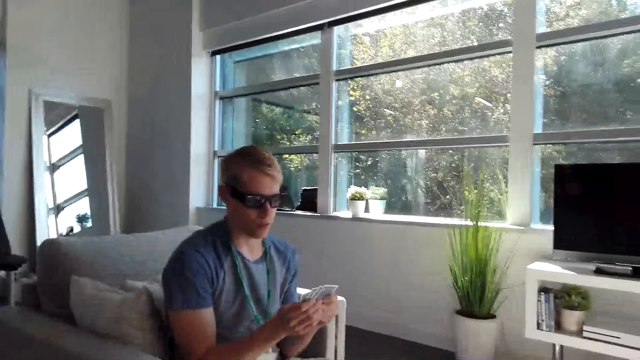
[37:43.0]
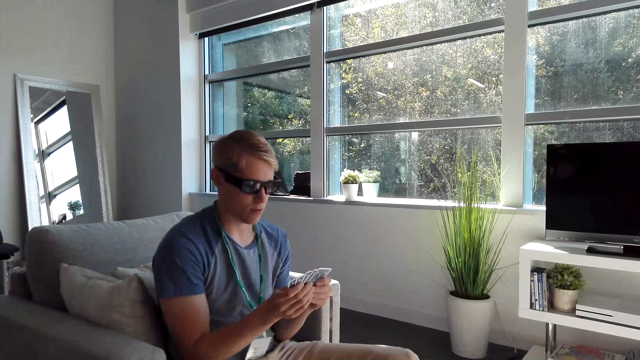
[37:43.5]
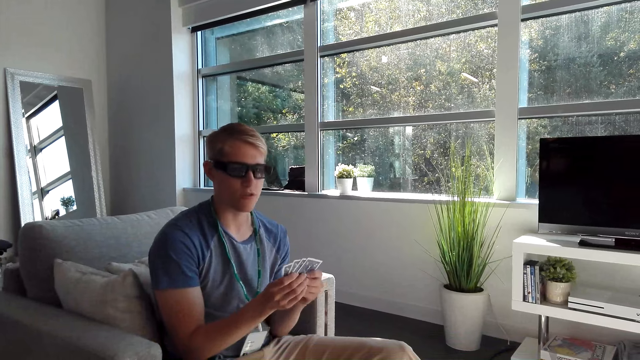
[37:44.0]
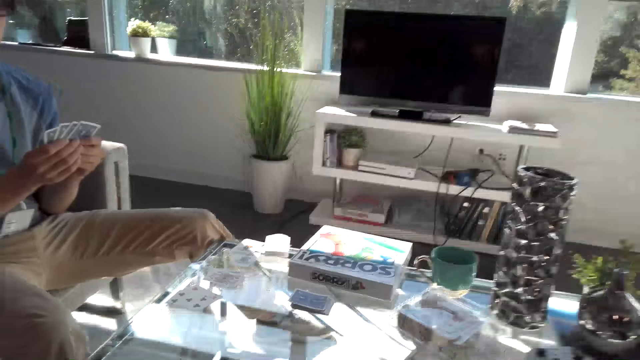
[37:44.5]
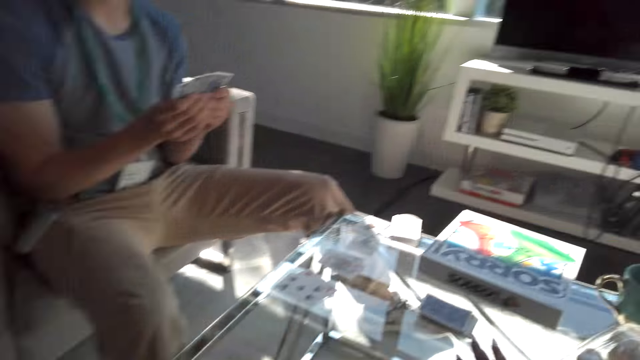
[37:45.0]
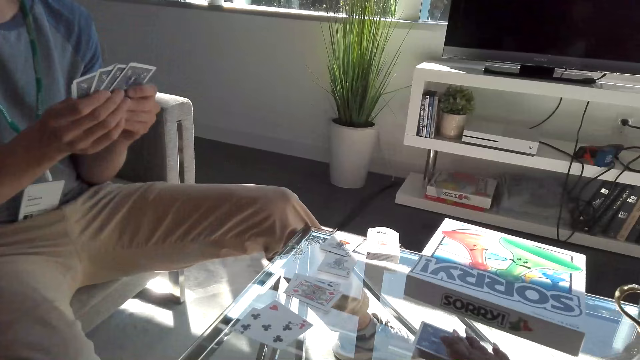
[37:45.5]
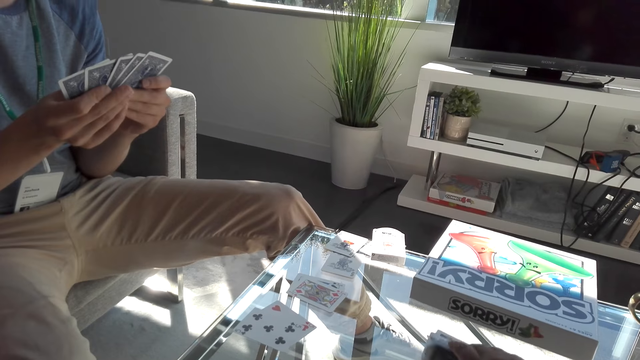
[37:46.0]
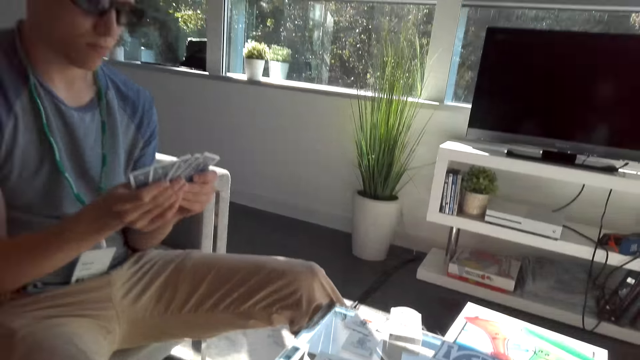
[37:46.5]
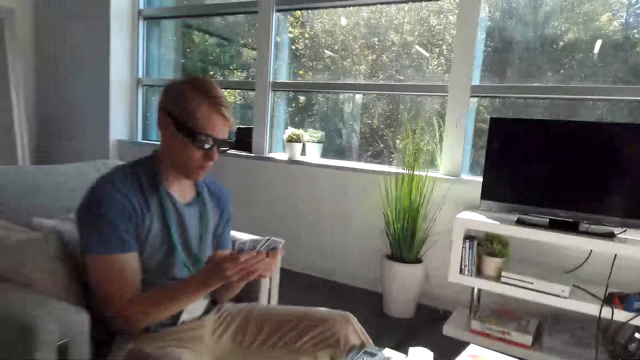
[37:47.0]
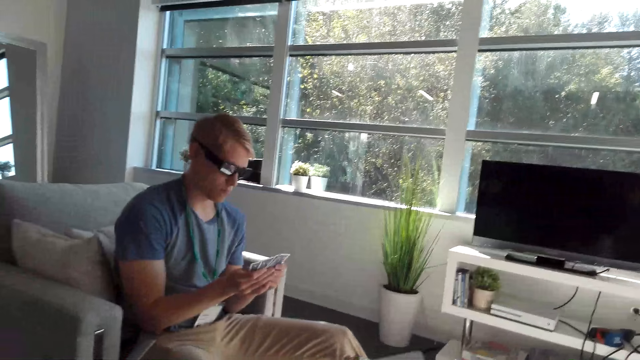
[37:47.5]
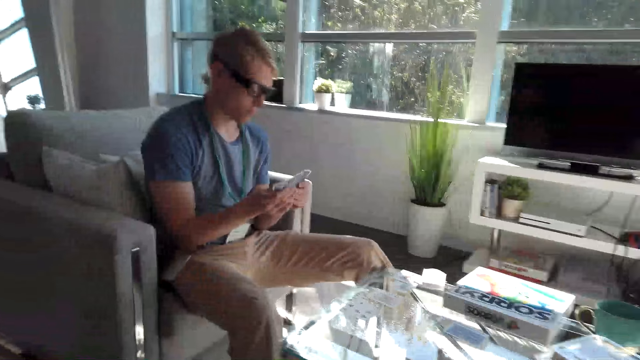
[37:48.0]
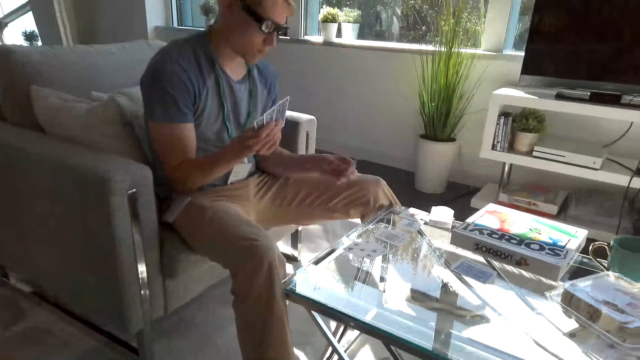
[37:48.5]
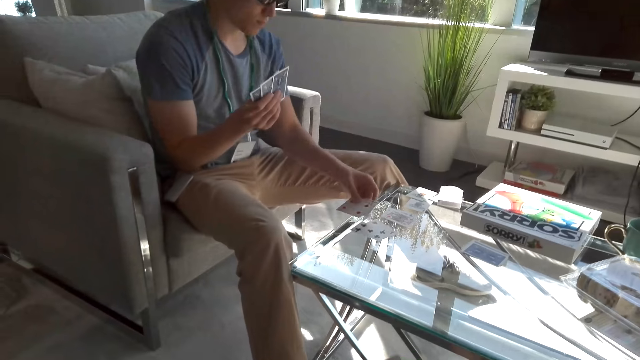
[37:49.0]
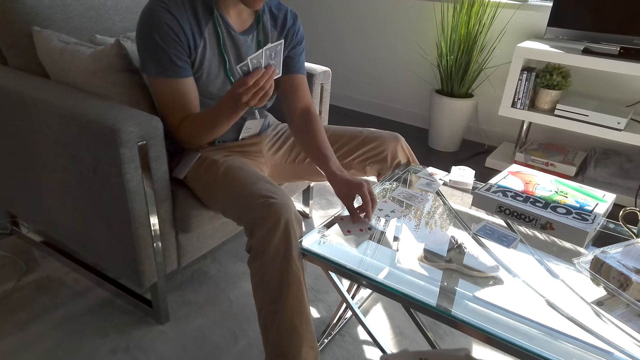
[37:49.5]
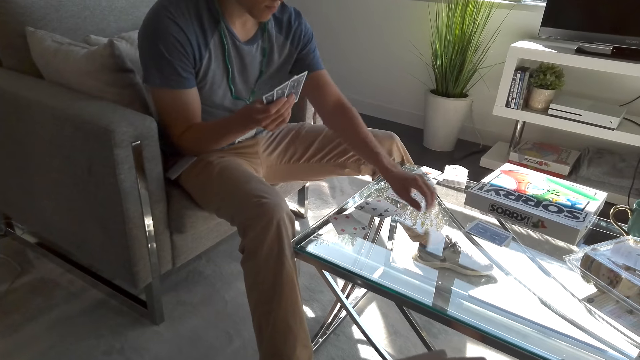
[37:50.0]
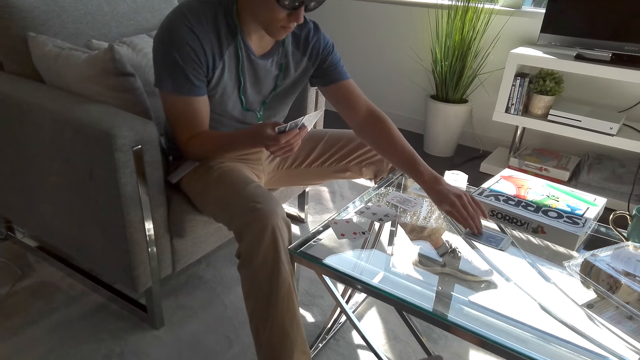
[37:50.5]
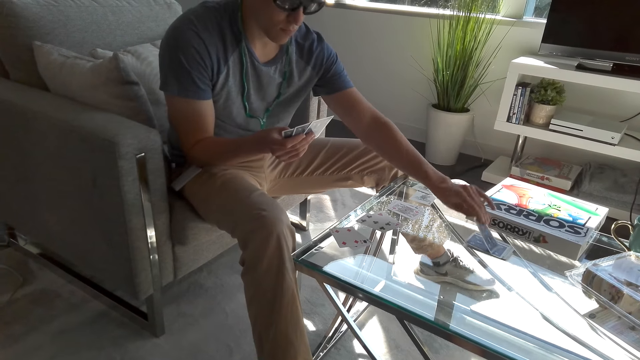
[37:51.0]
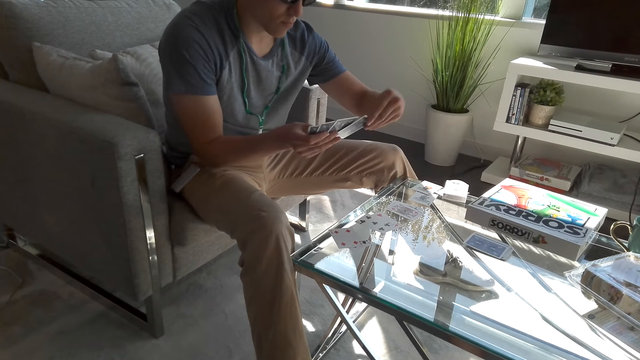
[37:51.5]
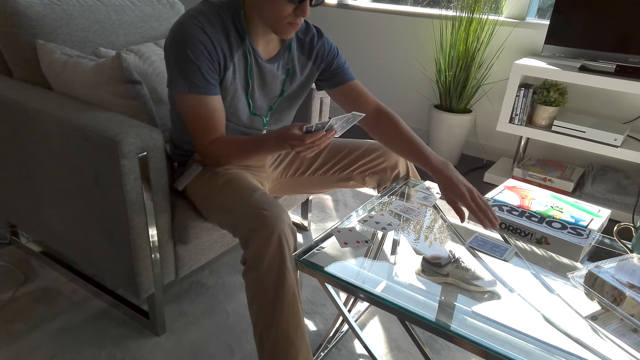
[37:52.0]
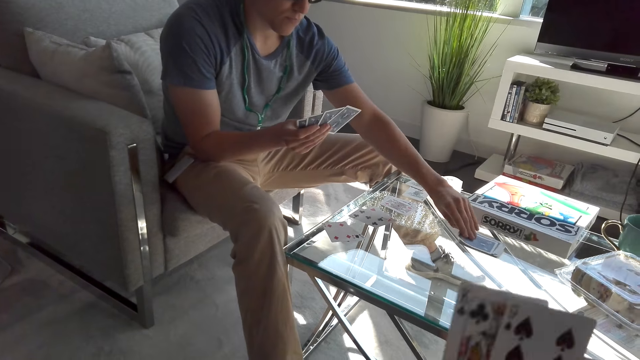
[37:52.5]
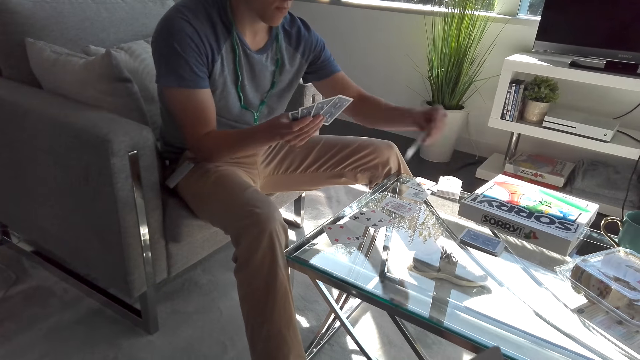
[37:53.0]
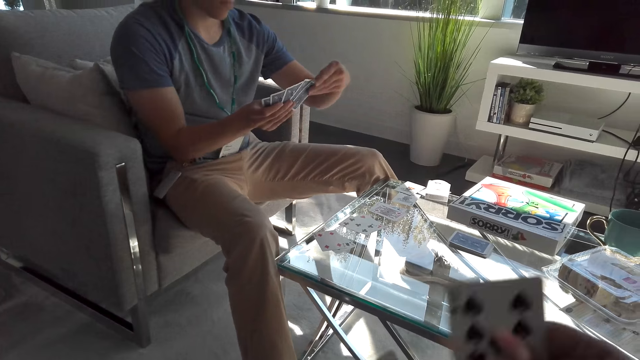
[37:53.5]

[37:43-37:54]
A man holds his cards and lifts his head. The camera wearer picks a card from the table. The man flips through his cards. The camera wearer stares at the man. The man puts a card on the table, picks a card from the table, and puts a card on his hand.

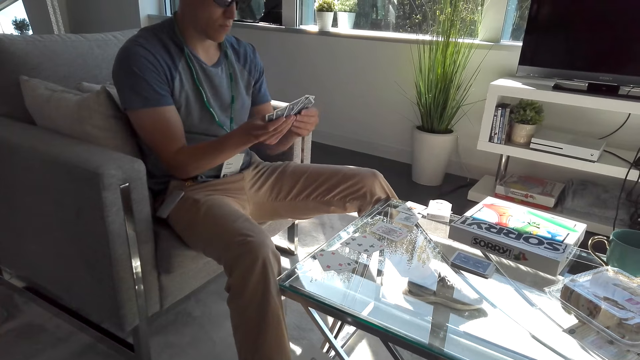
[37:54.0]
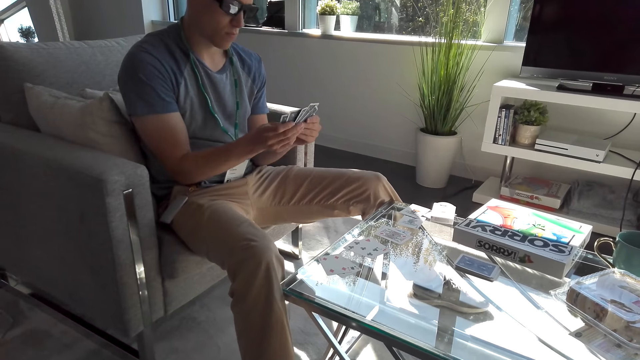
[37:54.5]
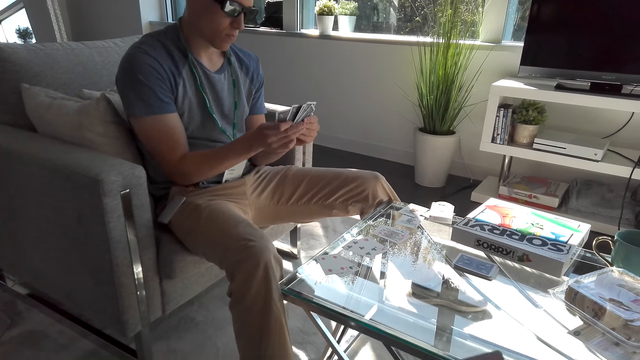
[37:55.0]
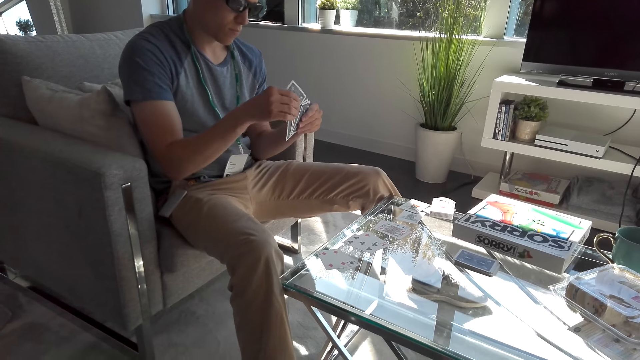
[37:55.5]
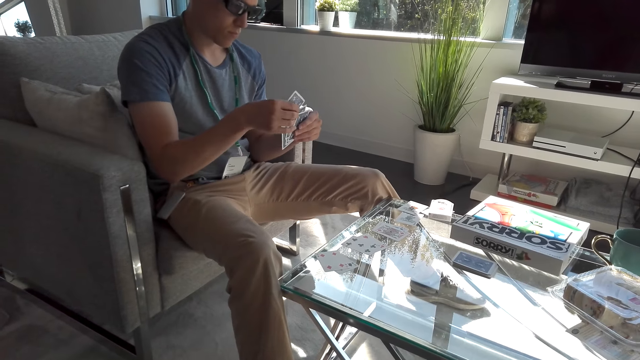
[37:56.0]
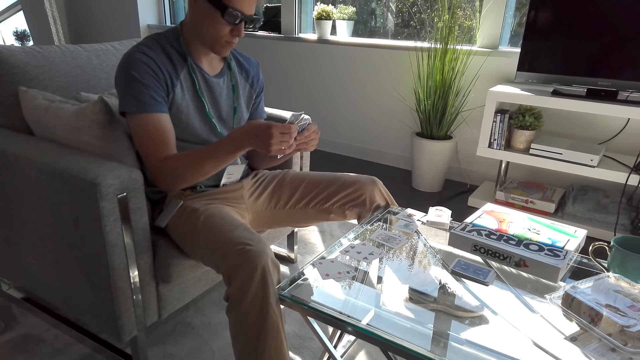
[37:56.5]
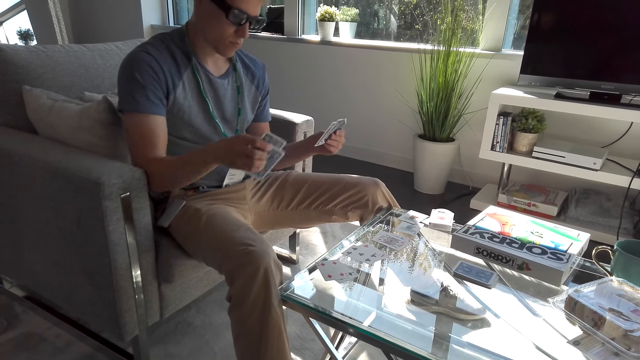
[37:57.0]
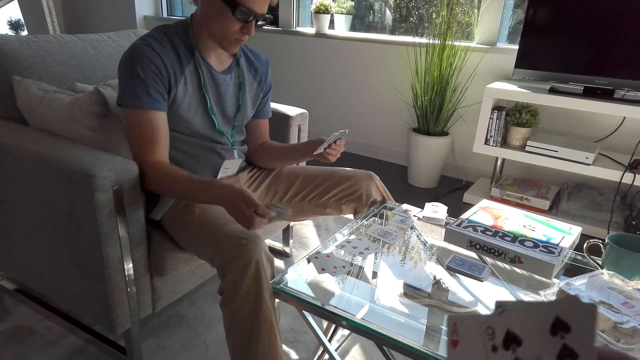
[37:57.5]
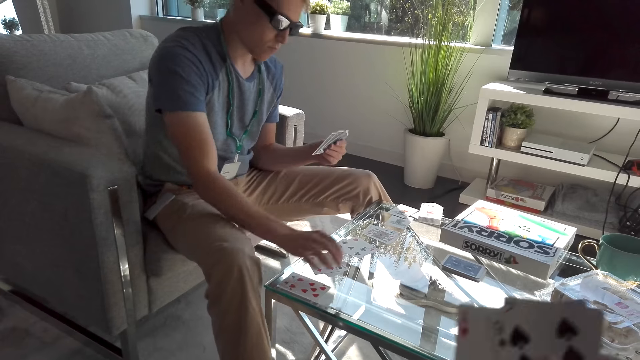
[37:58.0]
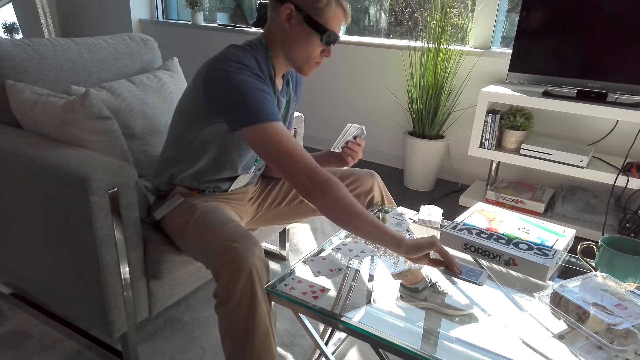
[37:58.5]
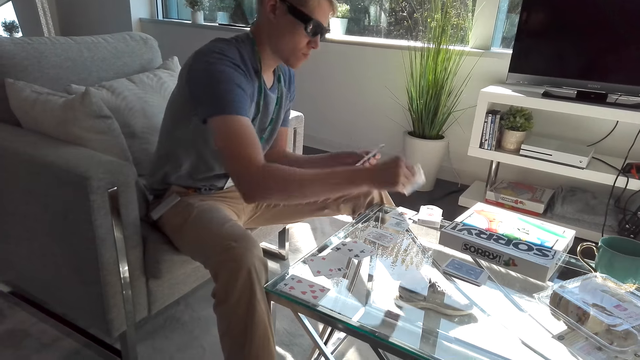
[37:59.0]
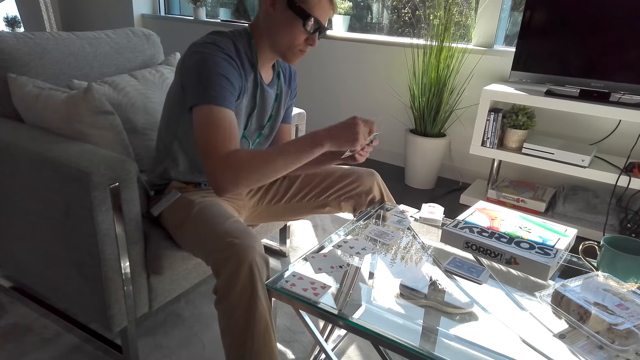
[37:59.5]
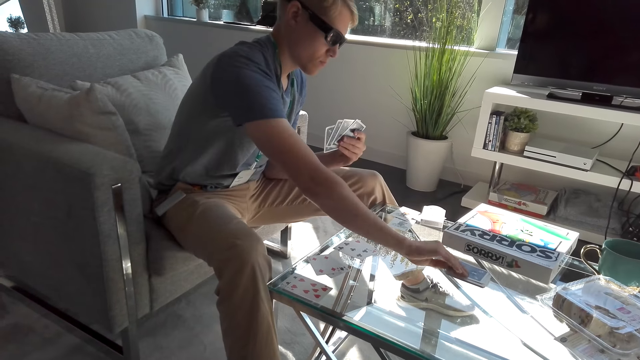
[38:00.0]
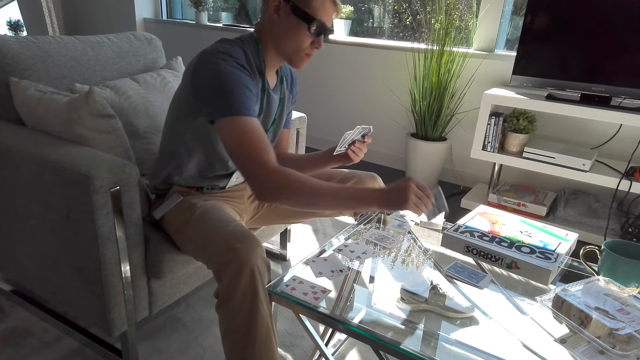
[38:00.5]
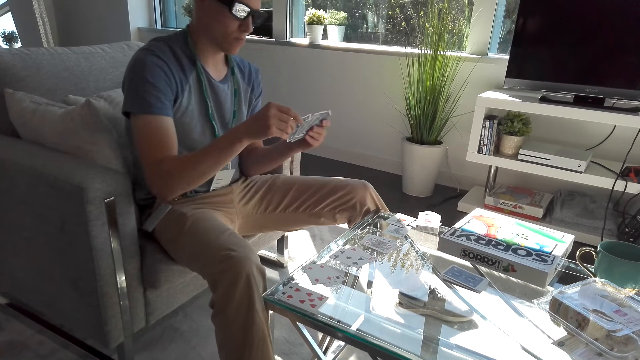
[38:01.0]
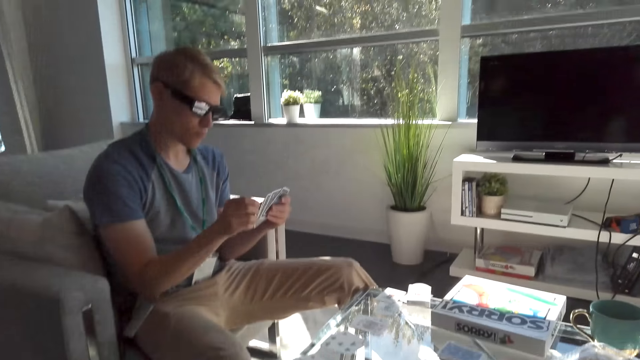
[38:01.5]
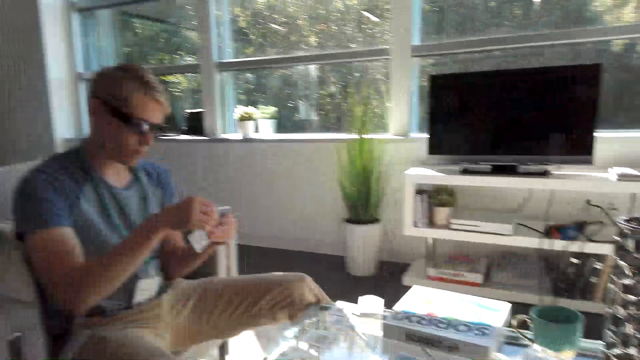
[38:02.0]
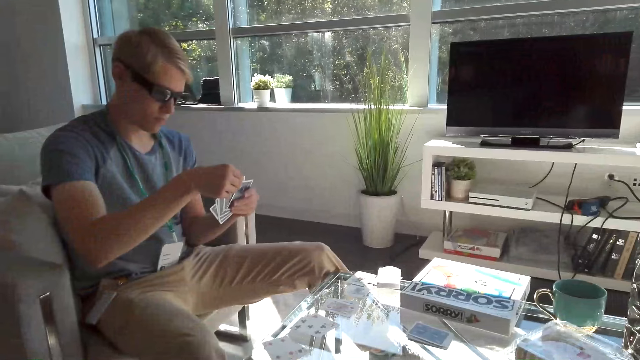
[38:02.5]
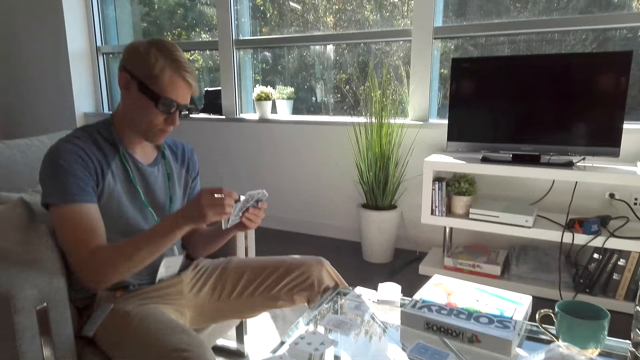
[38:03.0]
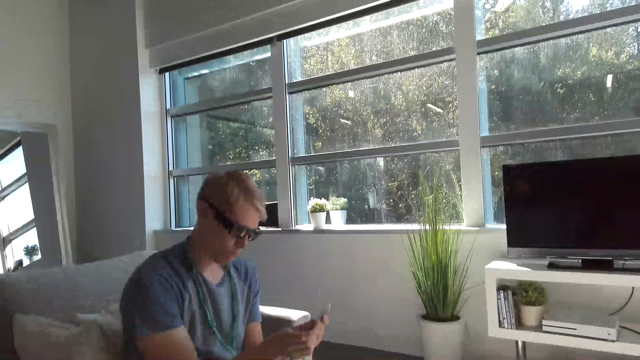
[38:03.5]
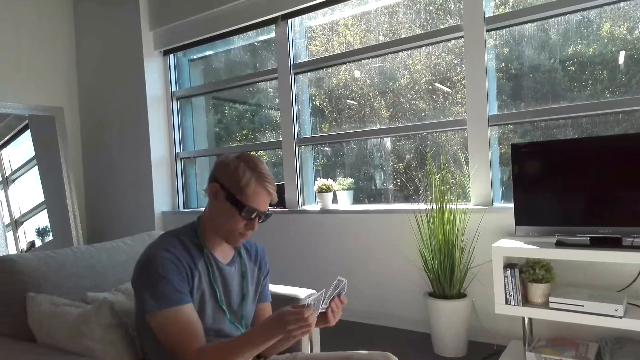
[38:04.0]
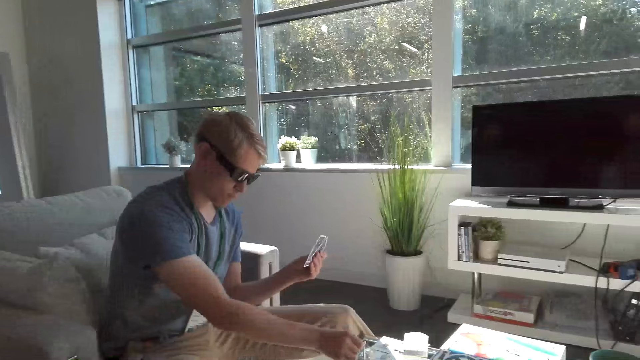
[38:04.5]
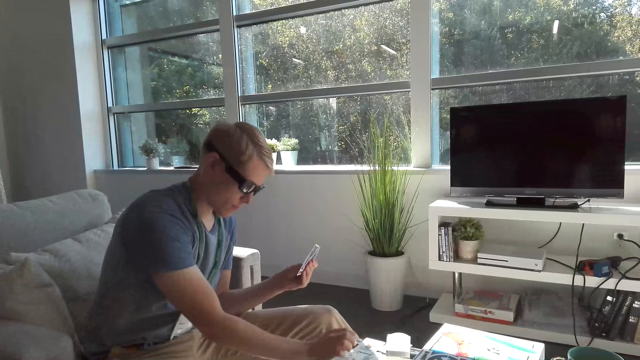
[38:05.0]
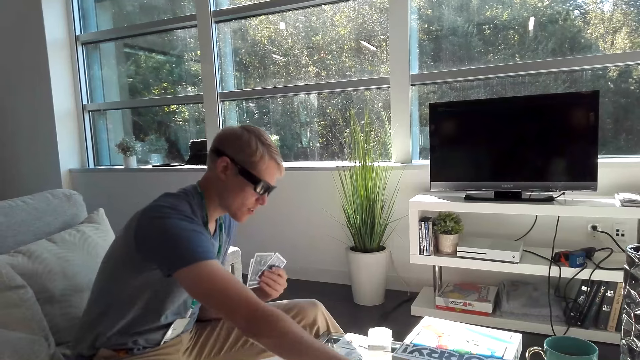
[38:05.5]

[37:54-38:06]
The camera wearer flips through his cards. A man flips through his cards. The camera wearer stares at the man. The man holds a card on his hand, puts a card on the table, picks a card from the table, and places a card on his hand. The camera wearer stares at the man. The man arranges his cards. The man puts a card on the table.
